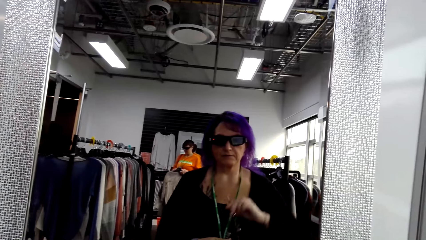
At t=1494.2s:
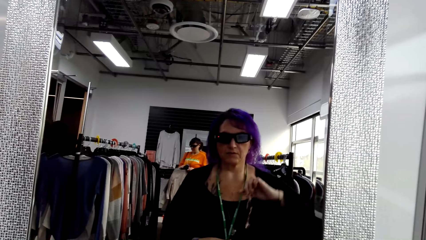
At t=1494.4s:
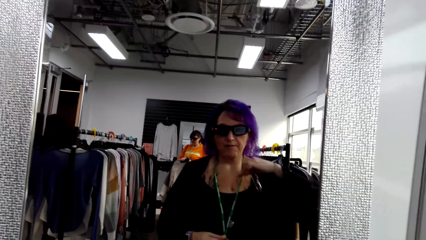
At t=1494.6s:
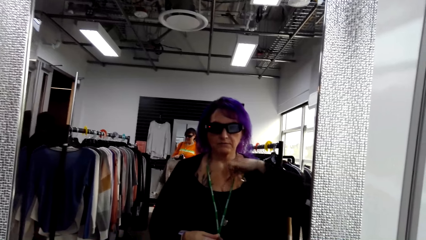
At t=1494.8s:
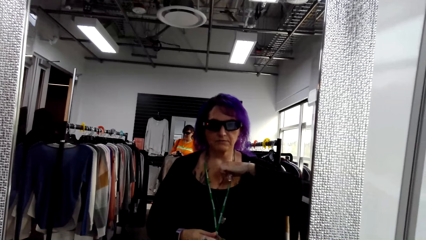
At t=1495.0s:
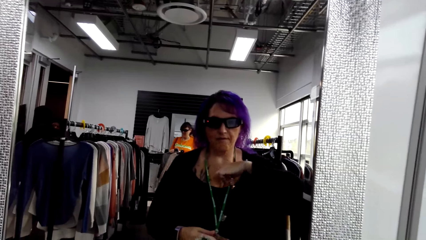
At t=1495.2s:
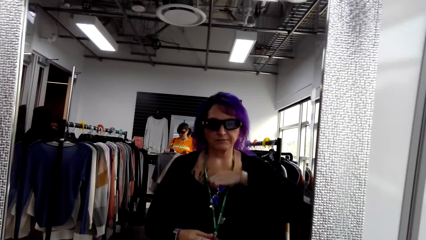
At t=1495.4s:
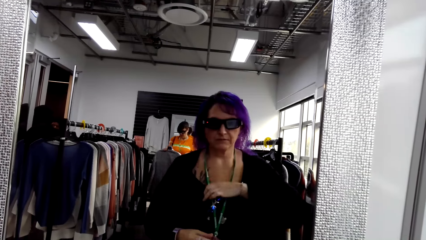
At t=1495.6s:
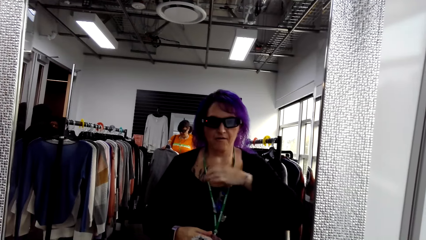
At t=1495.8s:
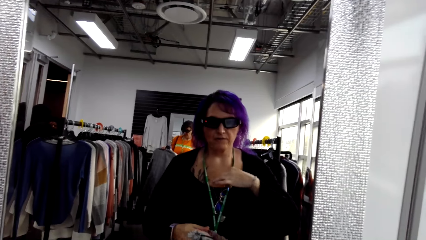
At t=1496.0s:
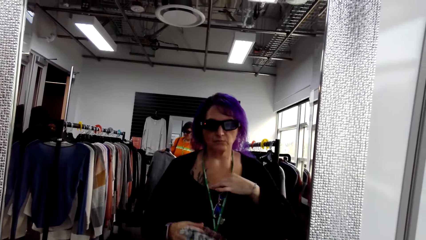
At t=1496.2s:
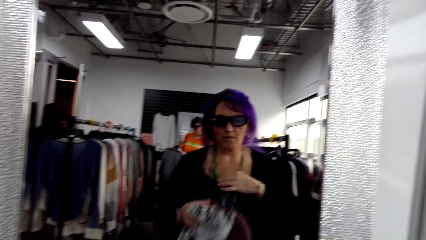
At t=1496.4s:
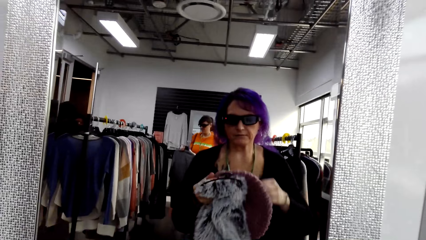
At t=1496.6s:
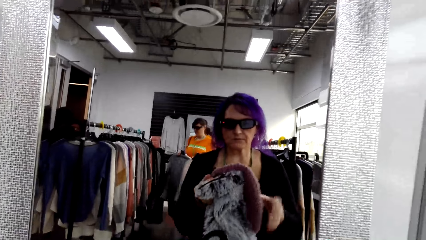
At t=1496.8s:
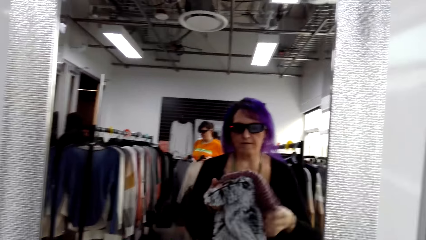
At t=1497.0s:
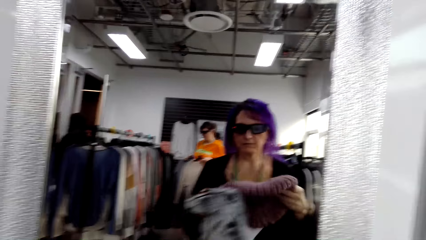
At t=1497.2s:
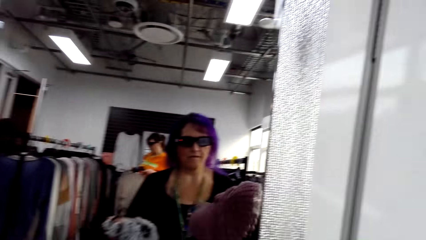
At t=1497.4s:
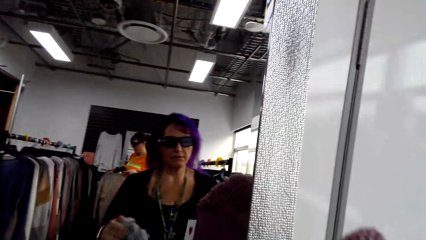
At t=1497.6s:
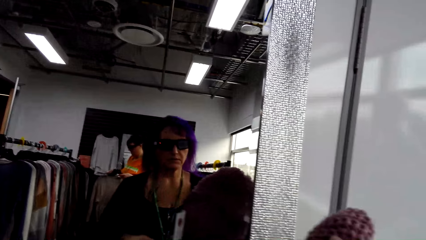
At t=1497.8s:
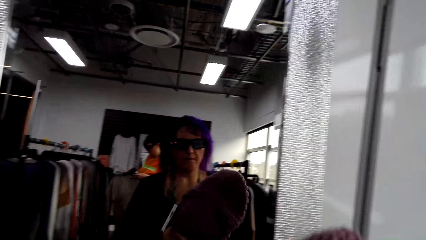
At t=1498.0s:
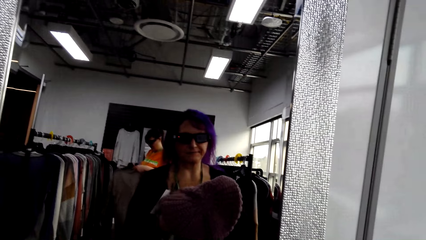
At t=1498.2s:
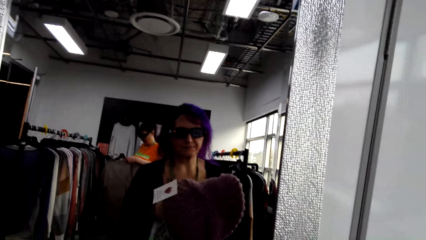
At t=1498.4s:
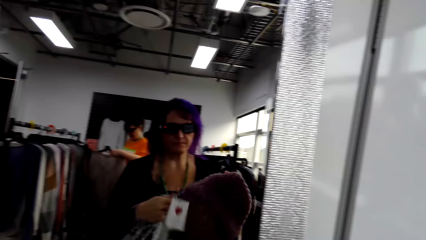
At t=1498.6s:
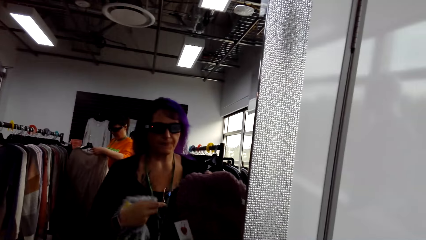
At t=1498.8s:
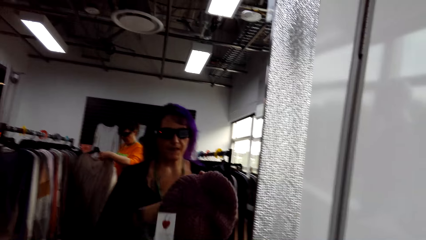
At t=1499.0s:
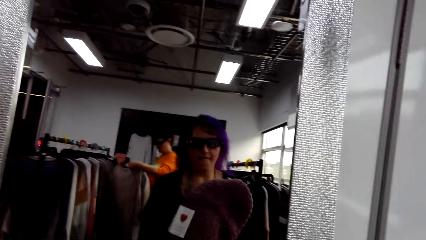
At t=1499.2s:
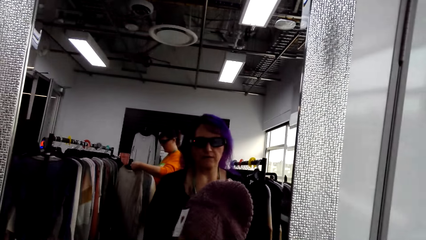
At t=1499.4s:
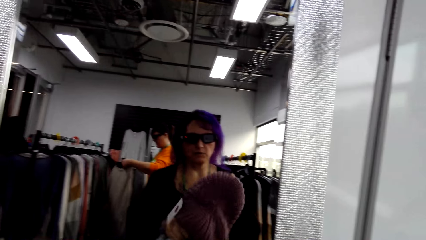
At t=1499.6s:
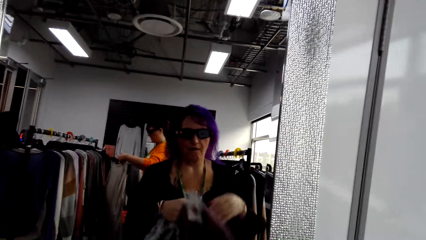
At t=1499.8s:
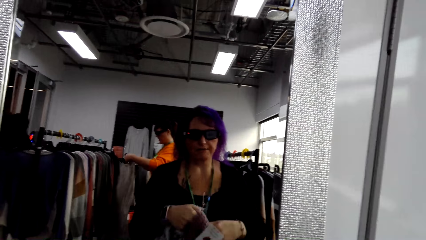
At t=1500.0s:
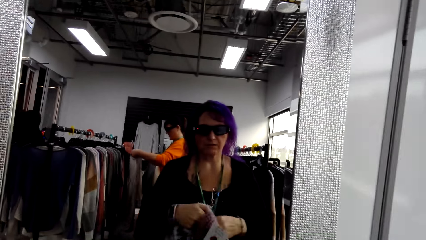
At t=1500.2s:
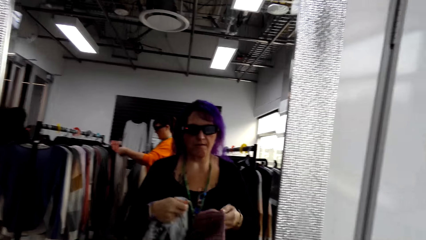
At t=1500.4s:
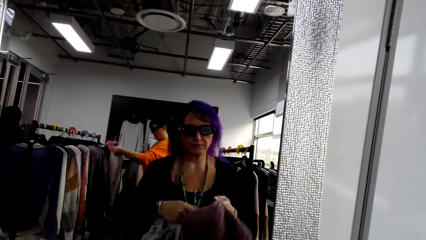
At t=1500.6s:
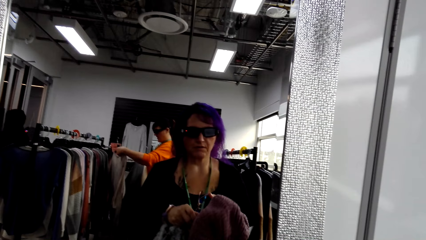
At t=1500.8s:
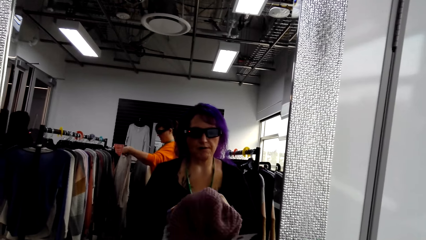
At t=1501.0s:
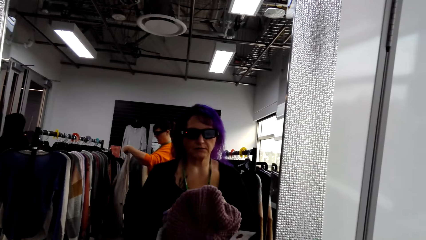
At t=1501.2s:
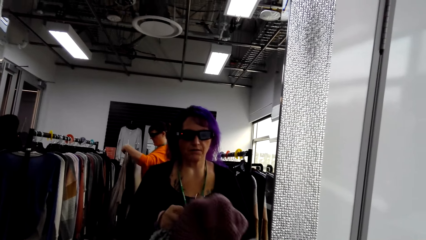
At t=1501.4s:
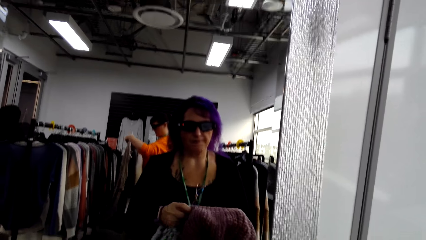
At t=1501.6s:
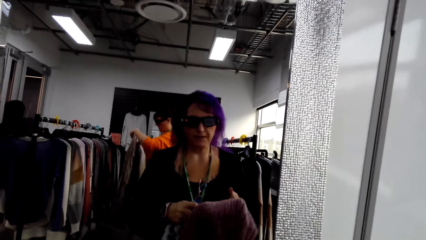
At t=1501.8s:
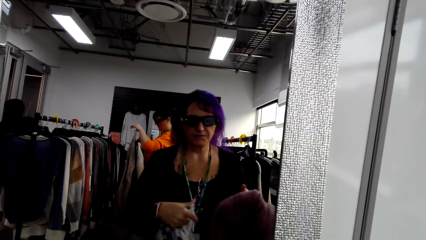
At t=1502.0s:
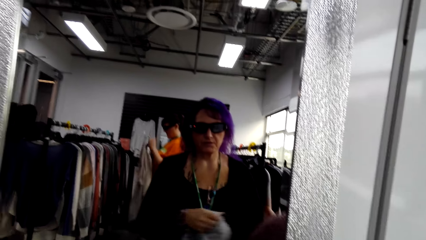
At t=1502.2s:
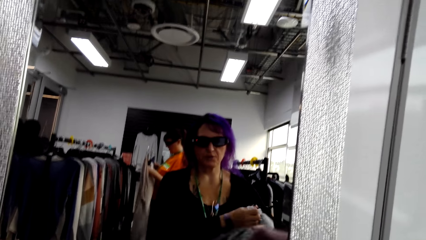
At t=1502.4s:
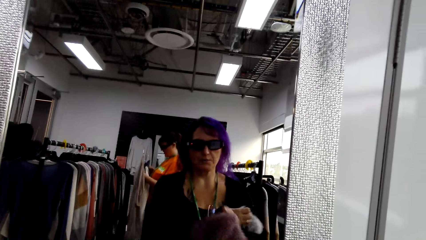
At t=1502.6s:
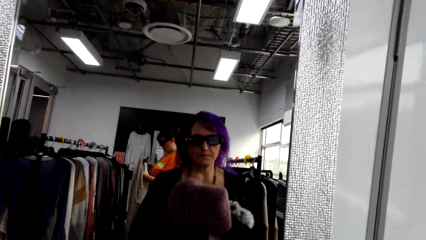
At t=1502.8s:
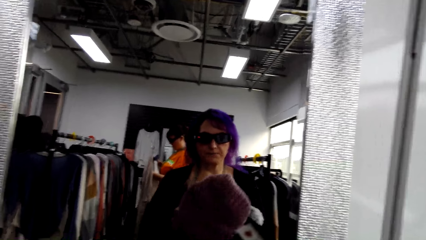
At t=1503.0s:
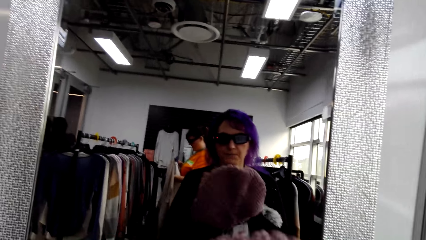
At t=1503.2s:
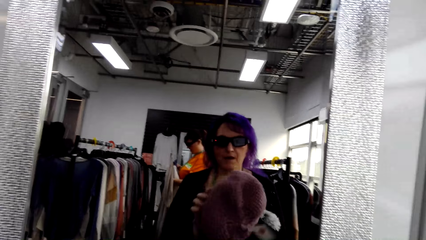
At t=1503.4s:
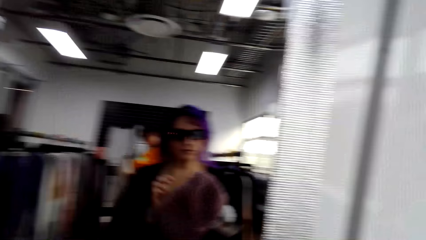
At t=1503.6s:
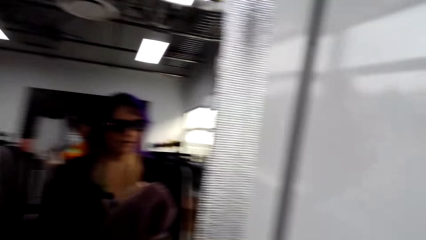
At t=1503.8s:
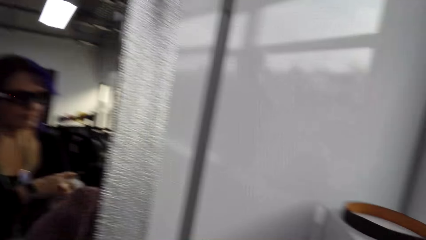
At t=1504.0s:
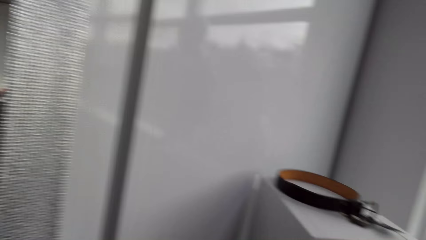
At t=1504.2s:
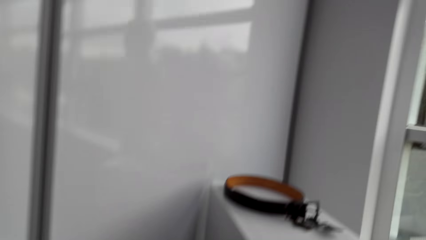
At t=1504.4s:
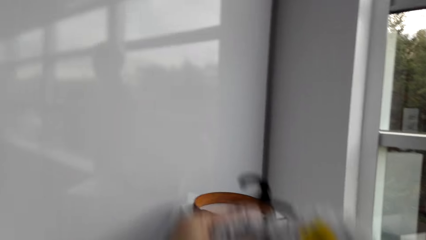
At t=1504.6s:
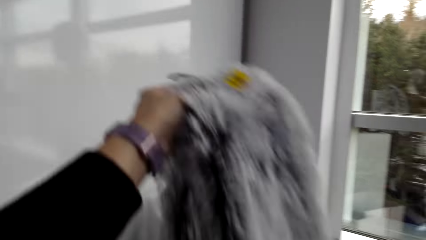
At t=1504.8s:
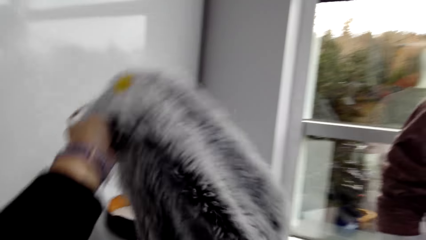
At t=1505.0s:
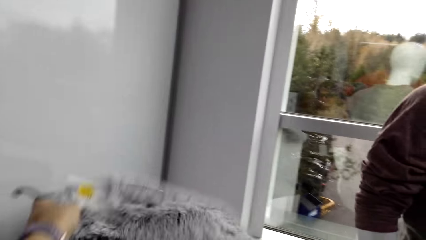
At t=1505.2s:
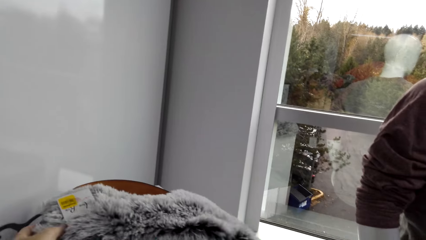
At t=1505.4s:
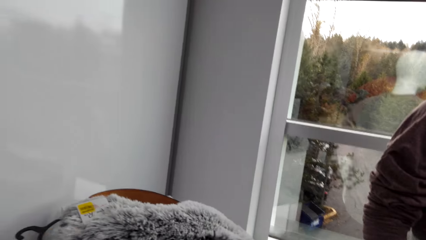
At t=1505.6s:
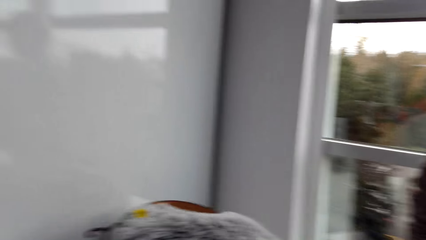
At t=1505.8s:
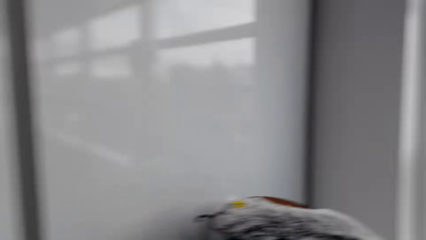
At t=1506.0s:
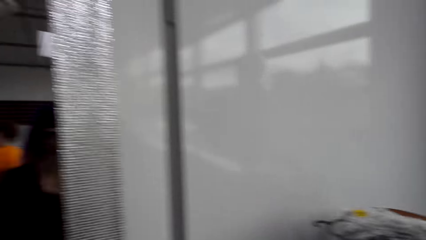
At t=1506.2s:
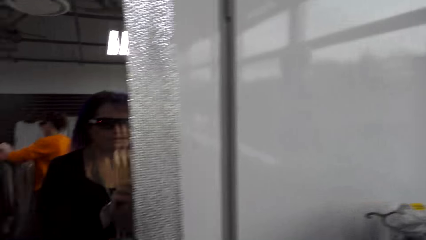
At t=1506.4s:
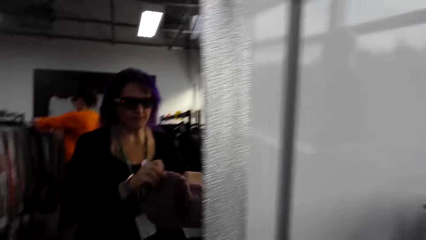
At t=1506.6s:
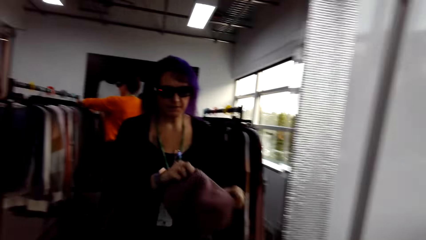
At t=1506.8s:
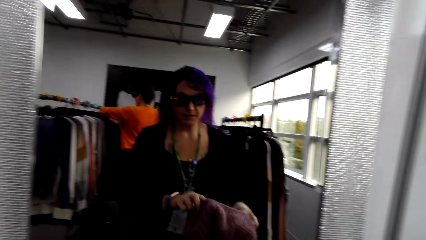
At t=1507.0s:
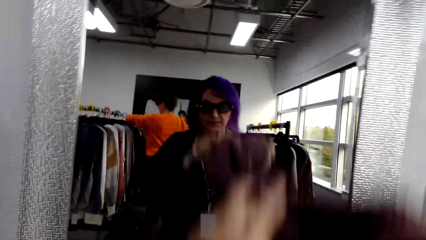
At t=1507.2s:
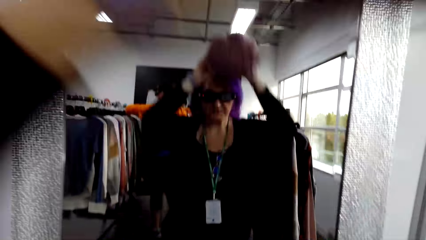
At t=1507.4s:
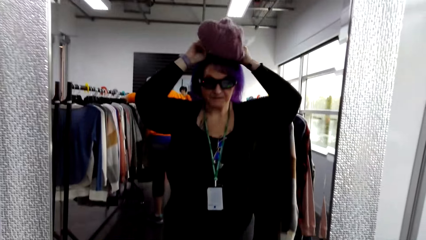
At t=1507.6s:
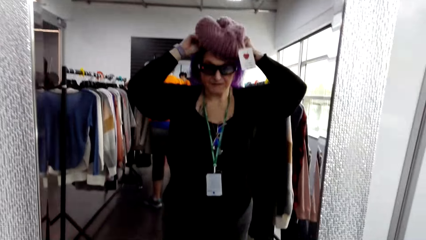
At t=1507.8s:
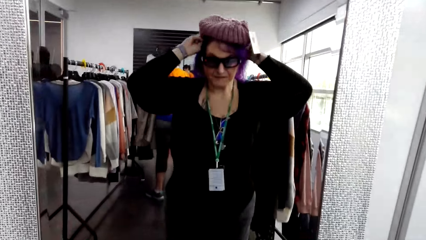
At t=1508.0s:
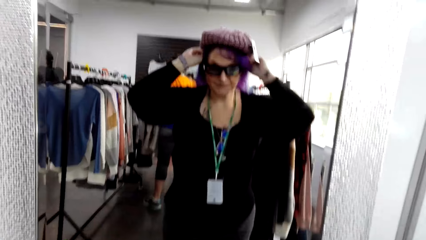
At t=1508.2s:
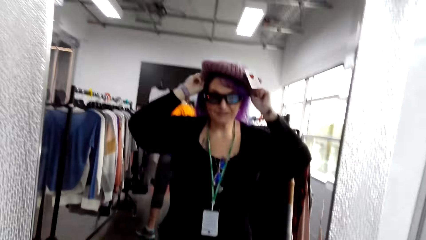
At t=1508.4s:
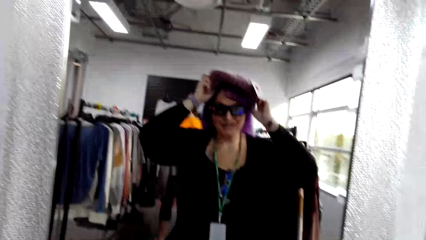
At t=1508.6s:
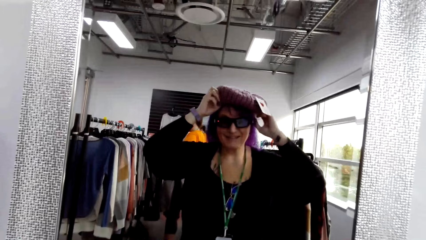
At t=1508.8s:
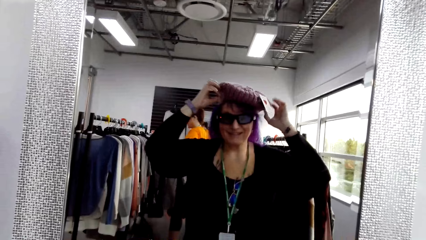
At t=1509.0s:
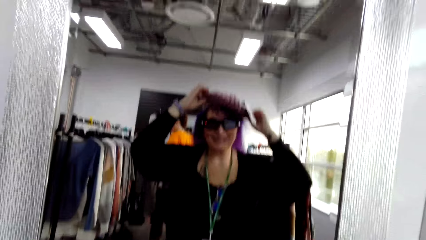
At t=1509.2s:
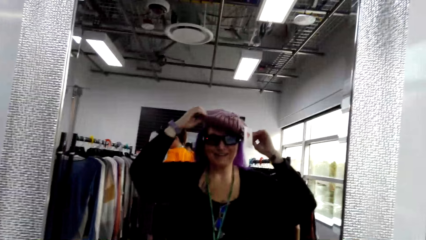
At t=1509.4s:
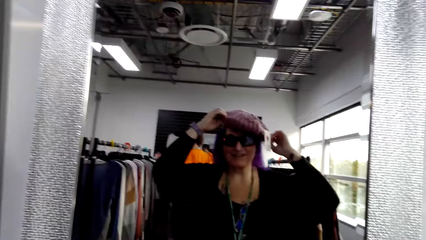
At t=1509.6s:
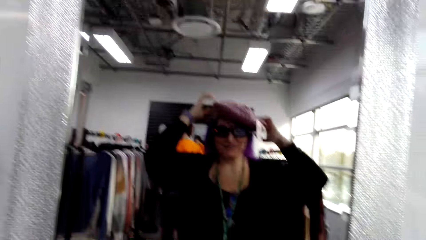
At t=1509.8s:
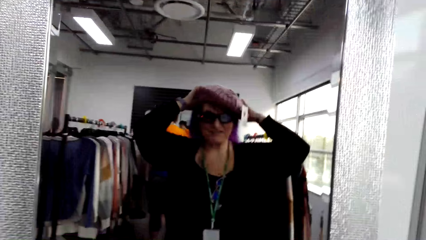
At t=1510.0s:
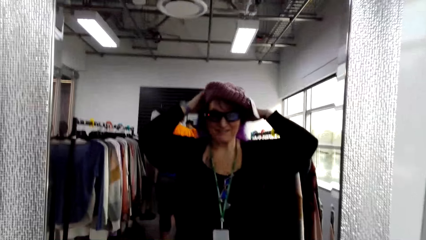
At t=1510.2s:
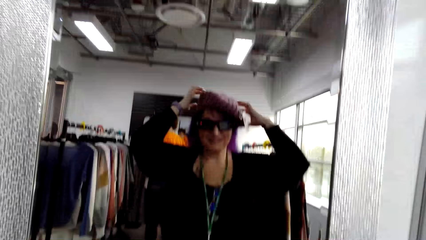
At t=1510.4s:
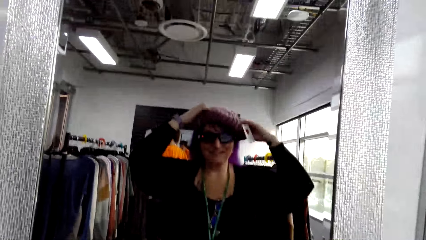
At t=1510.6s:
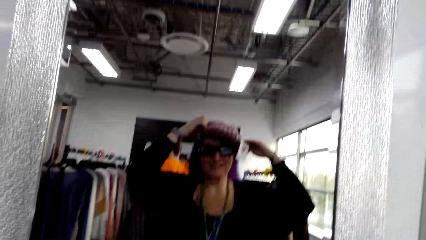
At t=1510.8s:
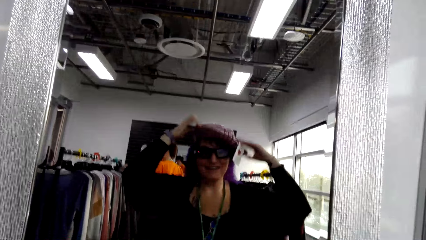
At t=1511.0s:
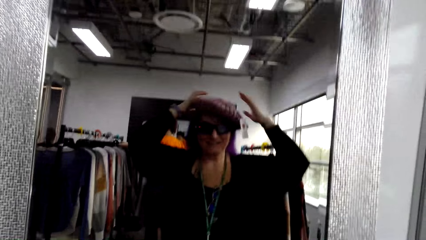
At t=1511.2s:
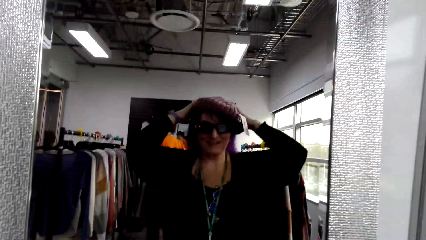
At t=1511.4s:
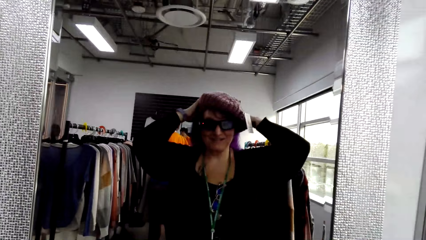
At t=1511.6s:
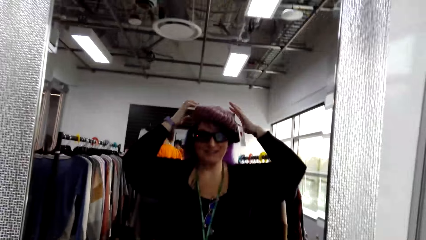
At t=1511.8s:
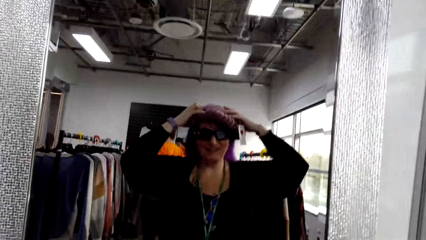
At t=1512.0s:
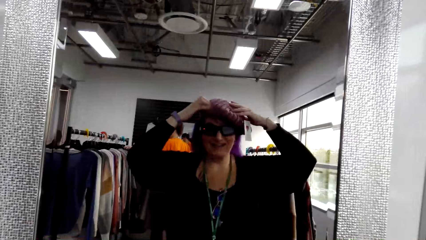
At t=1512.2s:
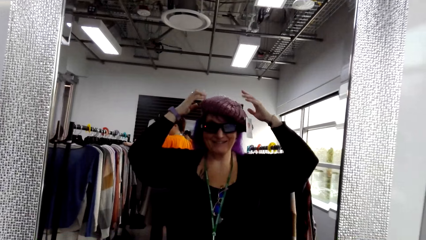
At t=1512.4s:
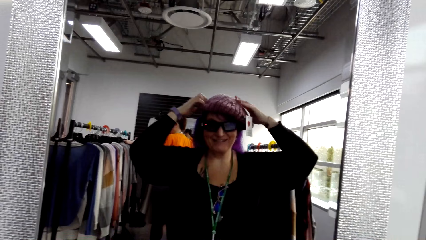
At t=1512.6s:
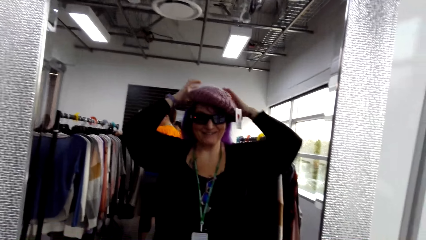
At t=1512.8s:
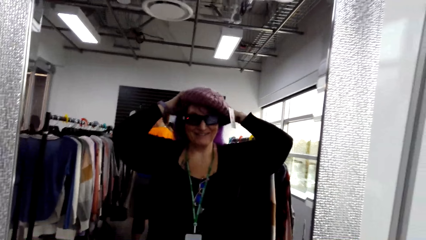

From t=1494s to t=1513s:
The camera wearer hangs glasses on her top. They adjust a hat. They put the fur scarf on the cabinet. They adjust the hat. They wear the hat. They adjust the hat on the head.
